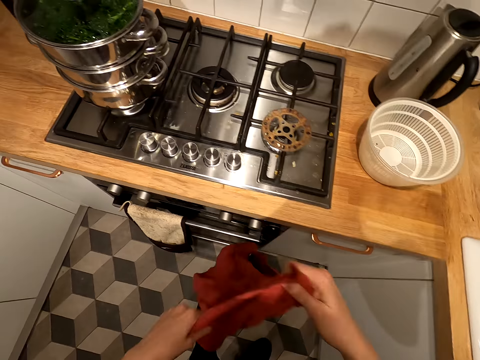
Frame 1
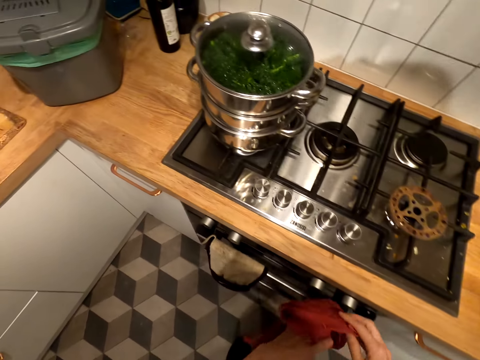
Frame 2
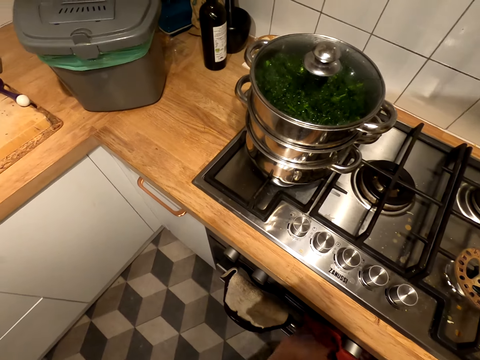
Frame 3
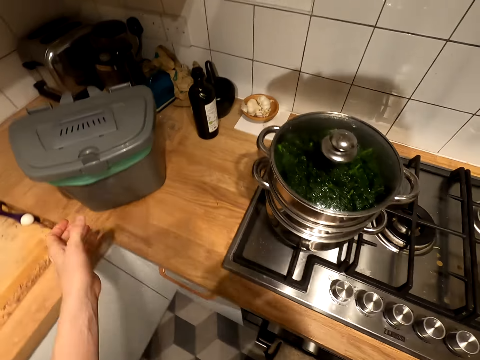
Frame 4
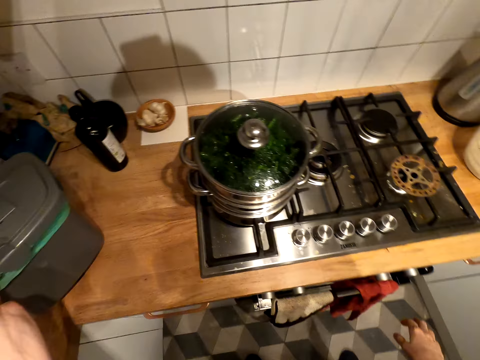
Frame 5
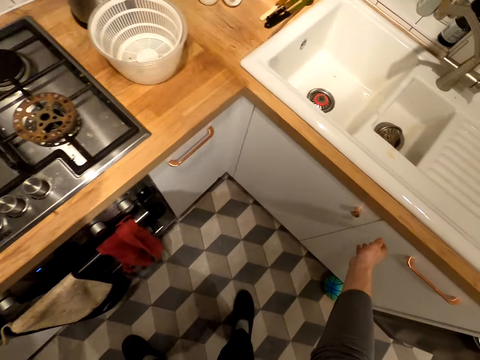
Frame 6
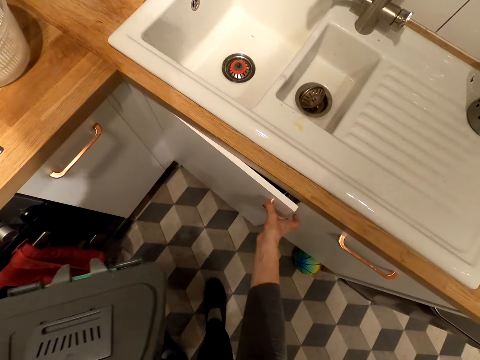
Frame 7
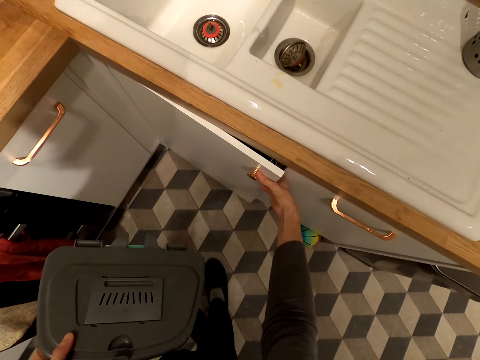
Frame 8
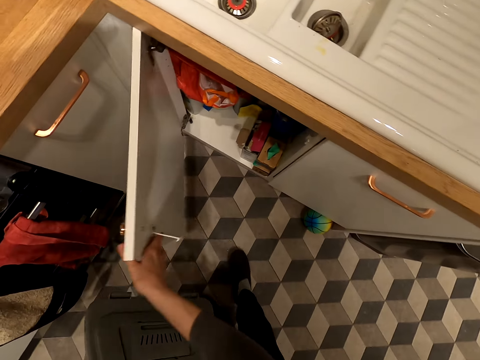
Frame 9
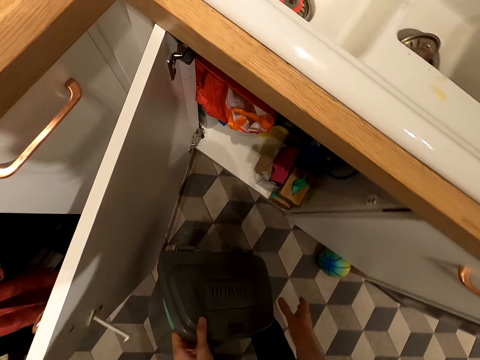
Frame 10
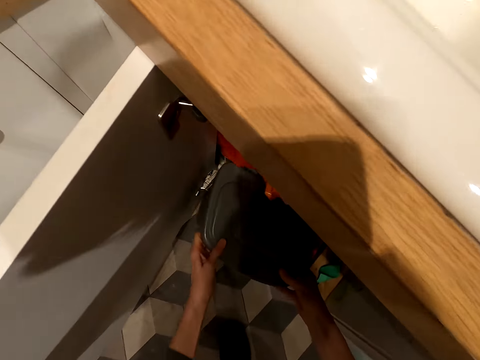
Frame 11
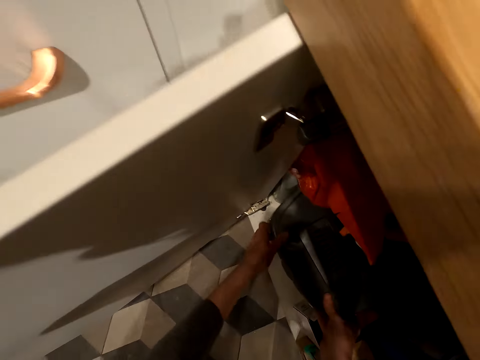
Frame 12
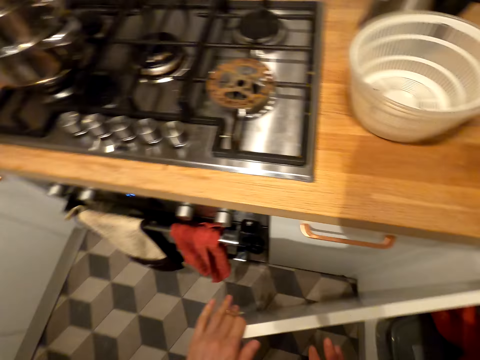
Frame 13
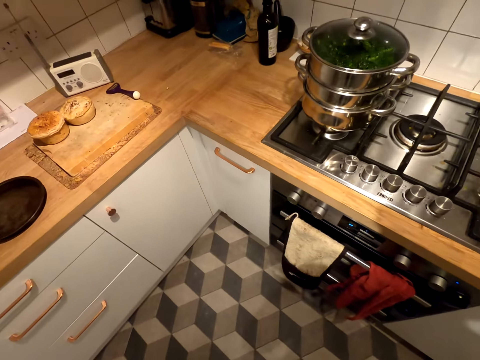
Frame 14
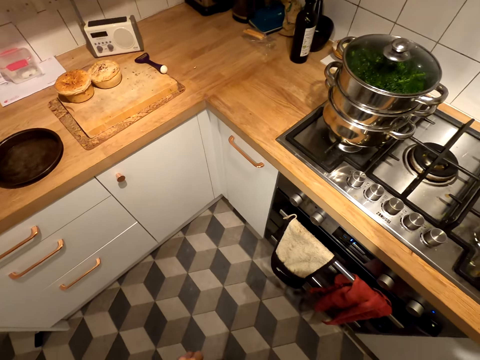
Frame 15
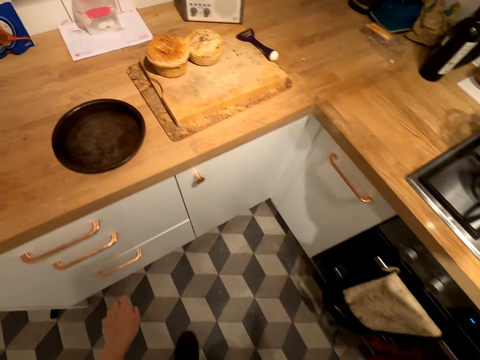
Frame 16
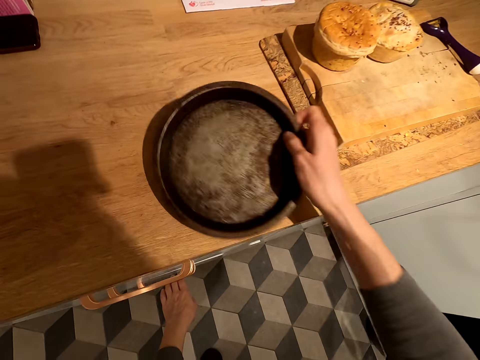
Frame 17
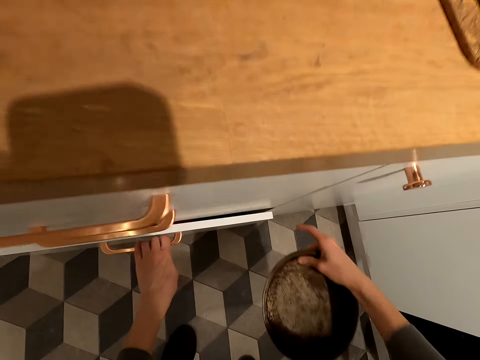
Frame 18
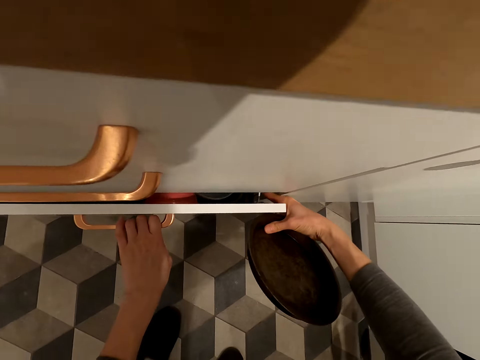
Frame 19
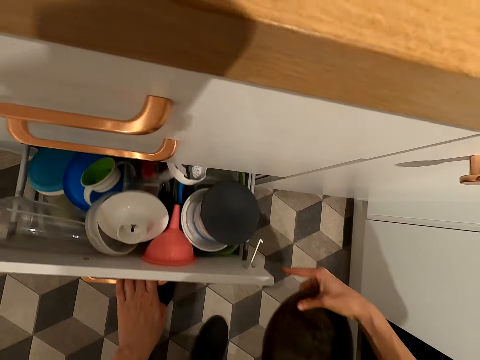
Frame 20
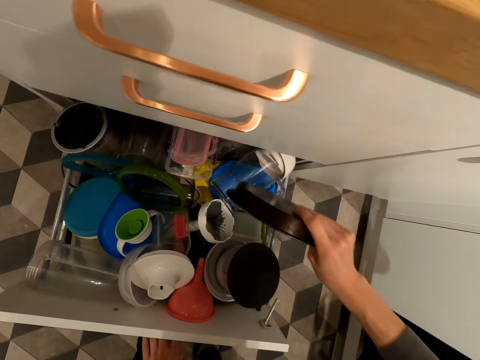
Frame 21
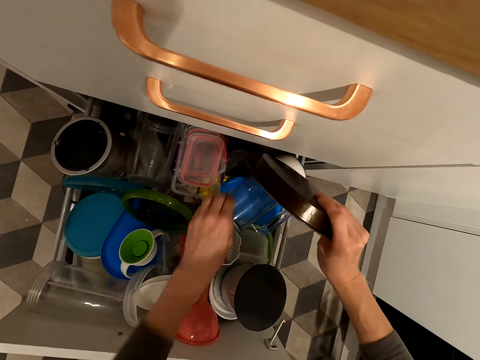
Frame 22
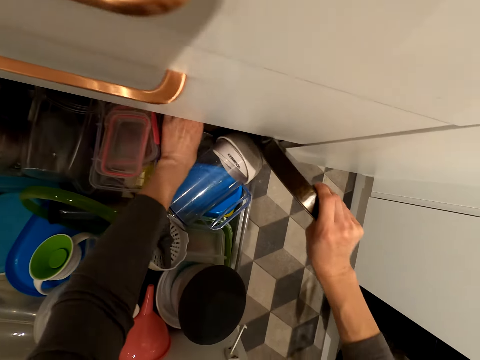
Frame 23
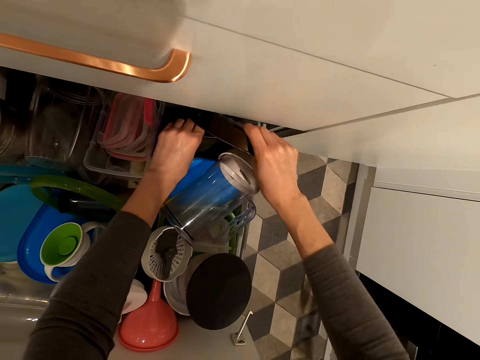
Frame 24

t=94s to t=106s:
The camera wearer folds the kitchen cloth. They hang the kitchen cloth on the cooker. They hold the trash can, walk towards the cabinet and open the cabinet's door. They place the trash can on the cabinet. They close the cabinet. They pick up a steel flat plate or platter. They open the dishwasher. They open a drawer. They place the platter in the dishwasher.

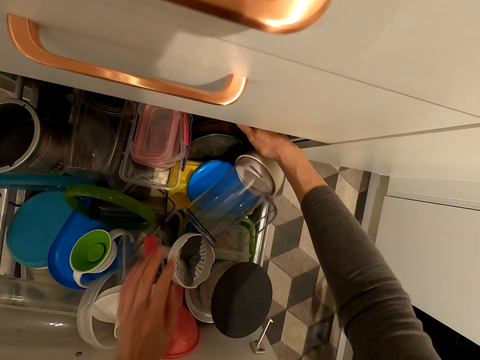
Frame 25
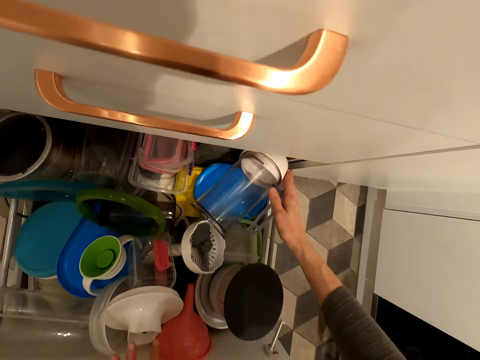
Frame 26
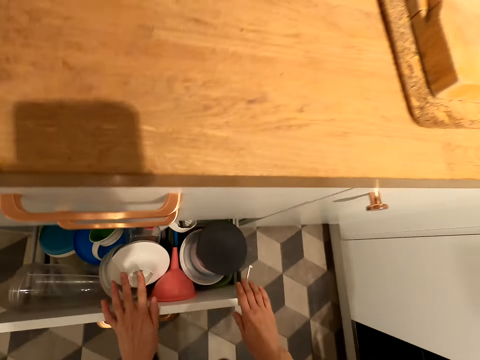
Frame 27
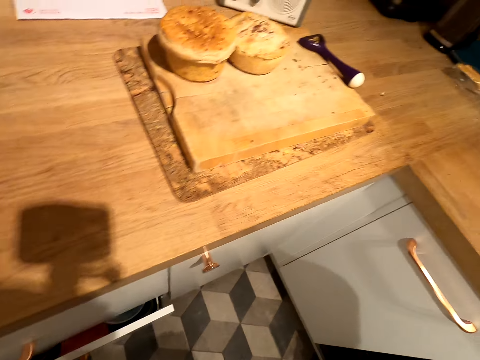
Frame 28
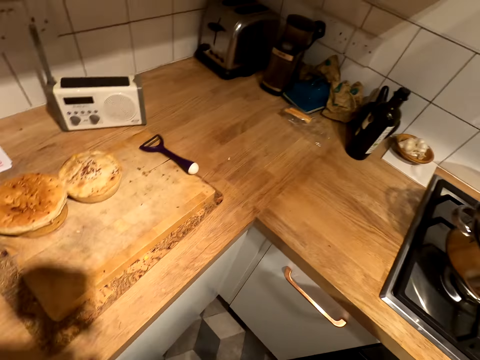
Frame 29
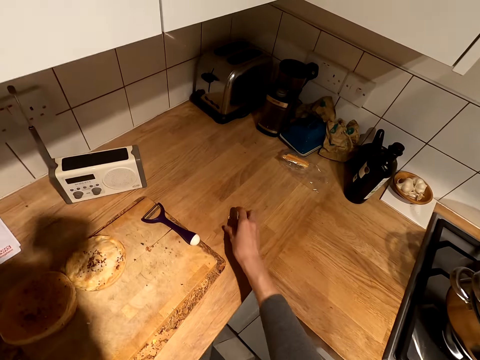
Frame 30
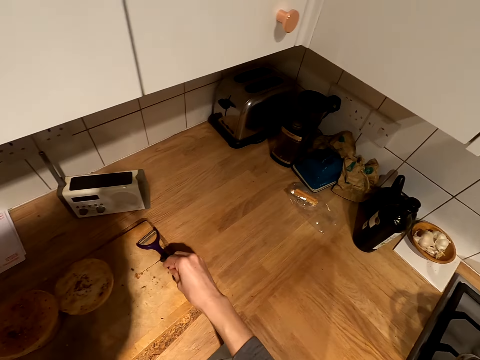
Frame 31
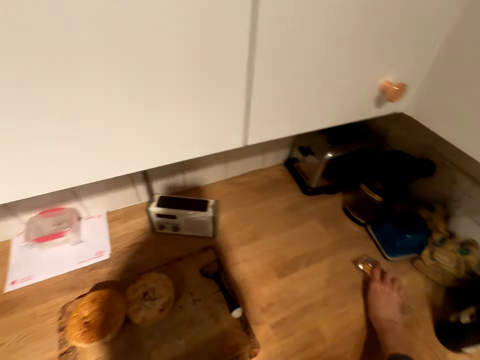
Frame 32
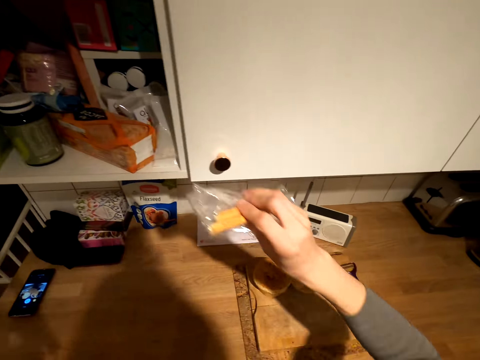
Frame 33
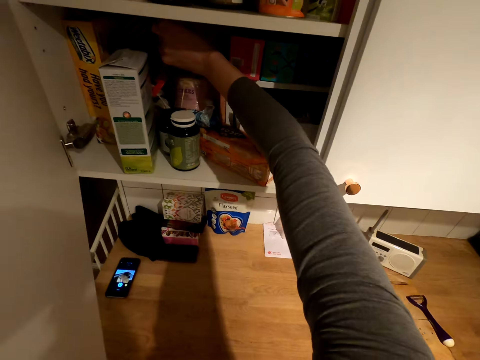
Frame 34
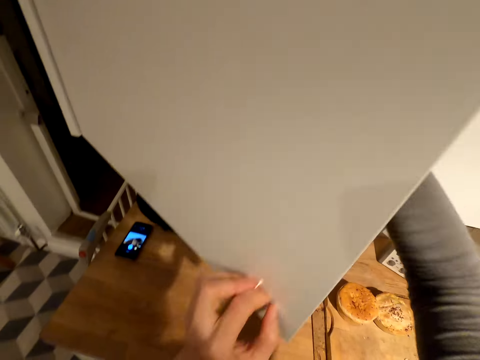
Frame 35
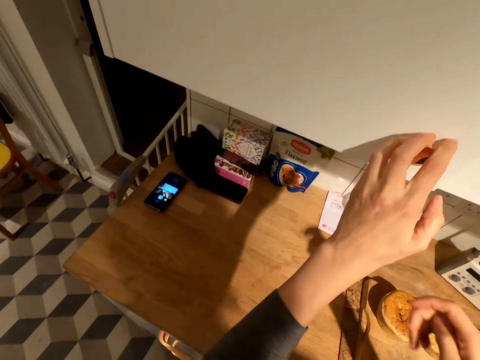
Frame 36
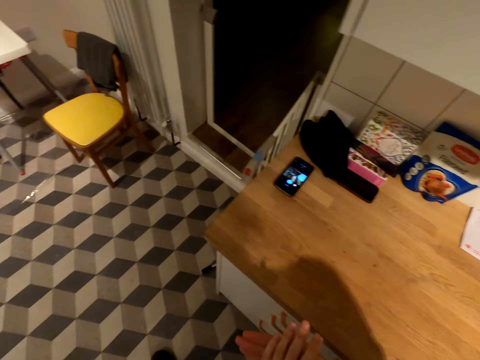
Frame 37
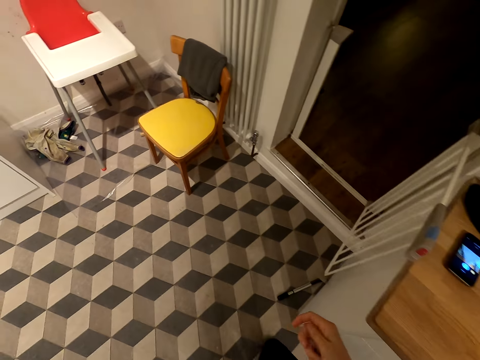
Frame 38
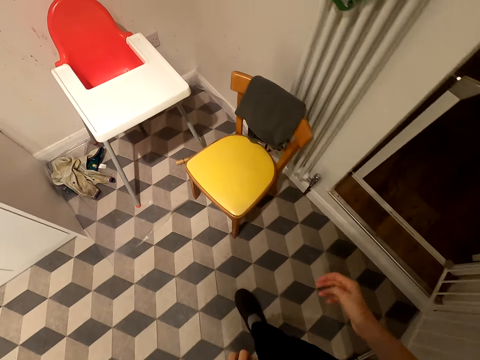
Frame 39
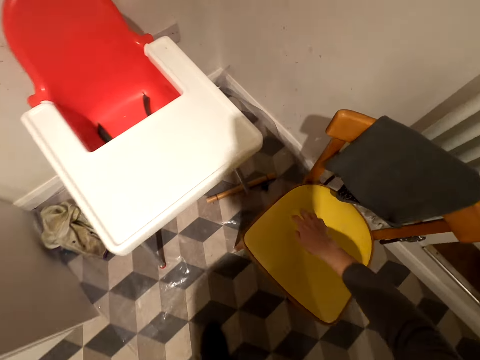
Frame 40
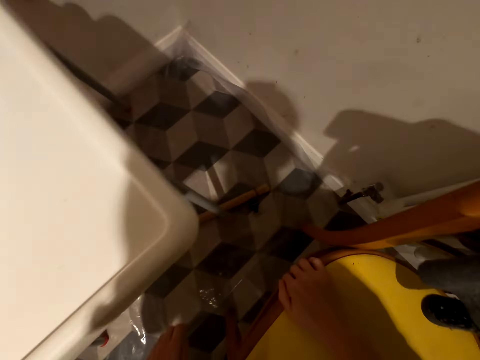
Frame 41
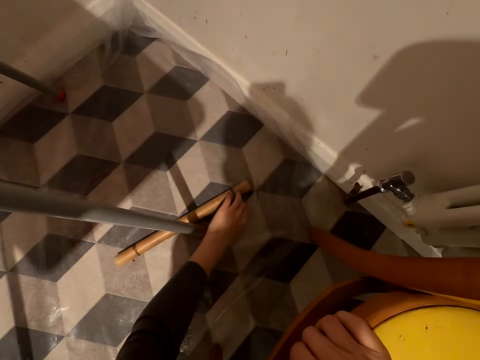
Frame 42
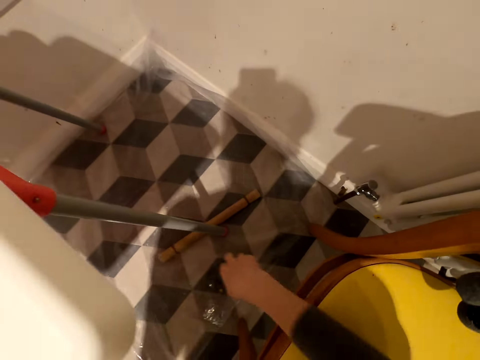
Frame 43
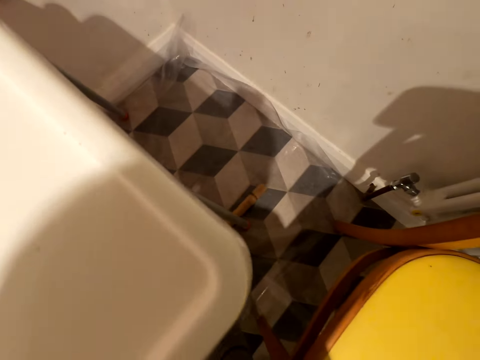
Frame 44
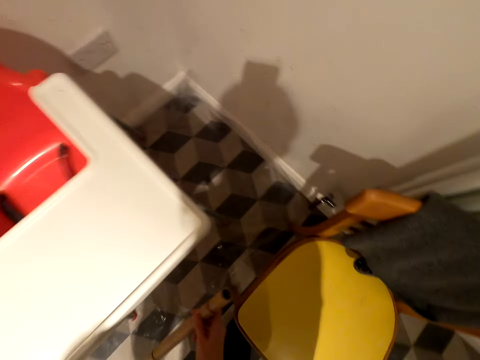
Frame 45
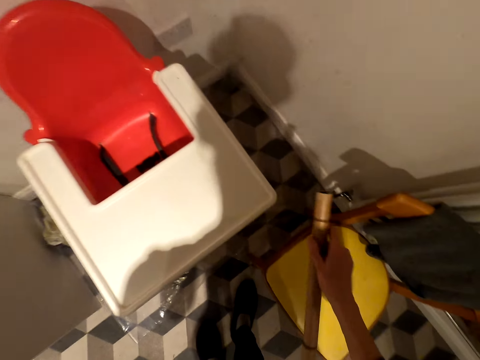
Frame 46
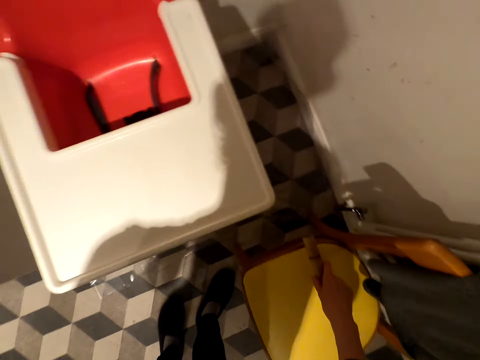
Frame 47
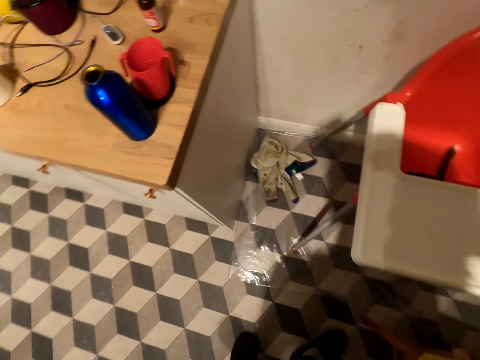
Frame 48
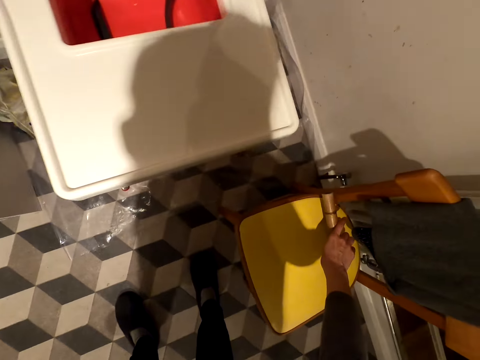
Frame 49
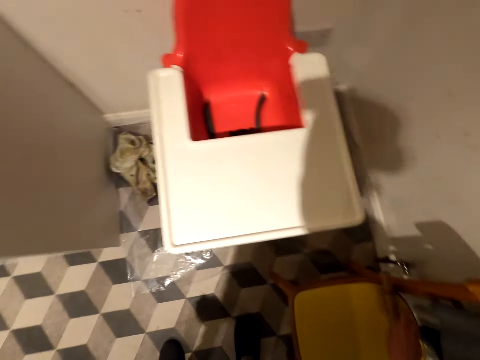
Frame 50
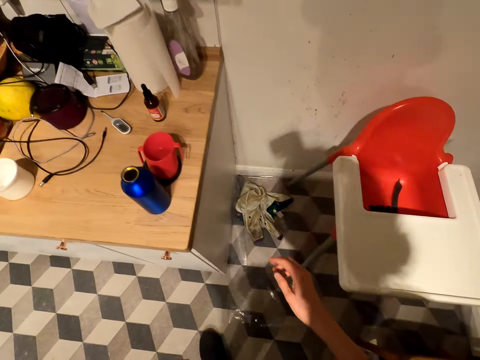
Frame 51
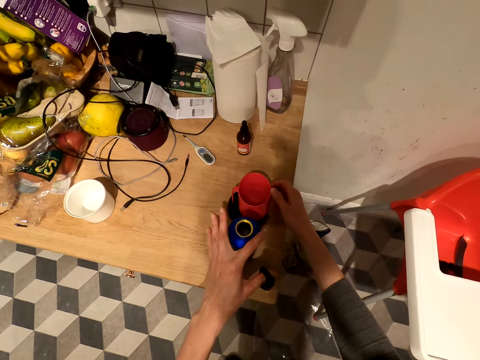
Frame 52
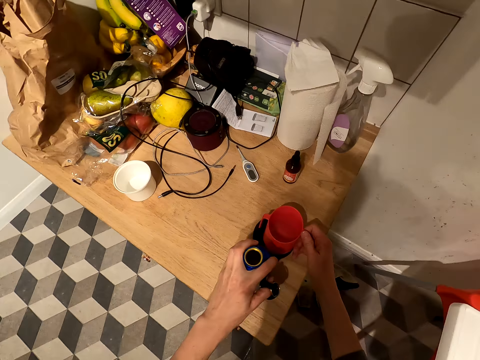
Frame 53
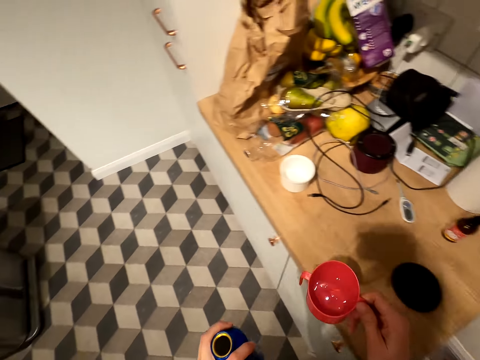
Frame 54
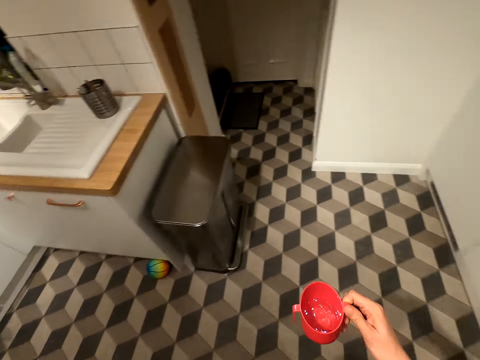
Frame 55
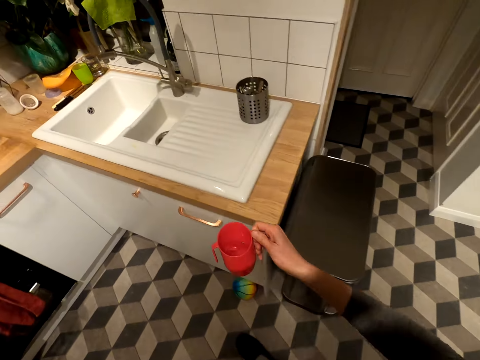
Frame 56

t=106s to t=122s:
The camera wearer closes the dishwasher. They close the drawer. They walk in the kitchen. They pick up something. They hold a paper. They place the paper in the cabinet or cupboard. They close the cupboard door. They walk in the kitchen. They hold the seat. They push a chair. They pick up a stick. They place the stick on the chair. They walk in the room. They pick up a water bottle and cup. They walk in the room.
